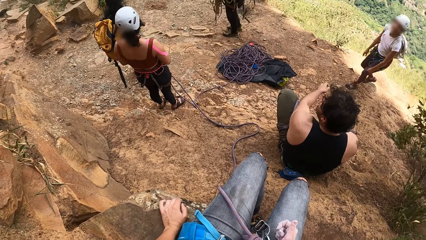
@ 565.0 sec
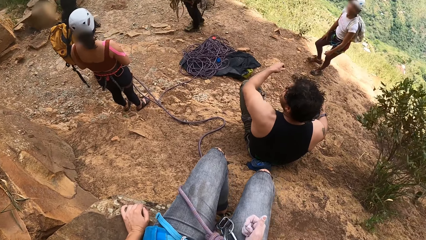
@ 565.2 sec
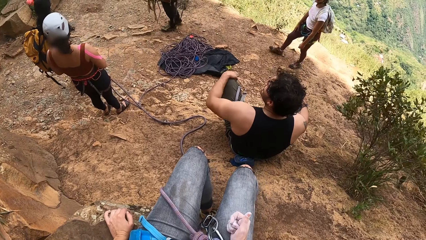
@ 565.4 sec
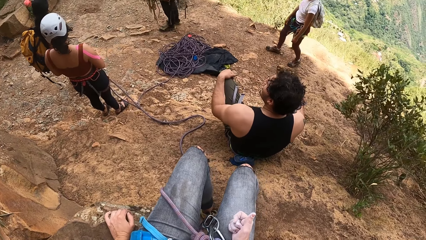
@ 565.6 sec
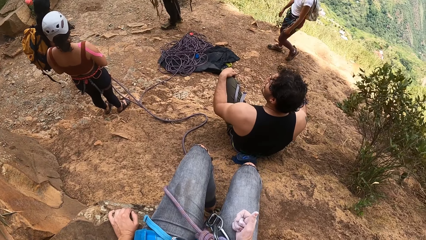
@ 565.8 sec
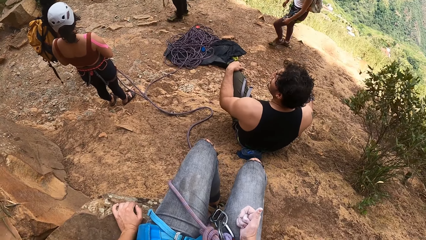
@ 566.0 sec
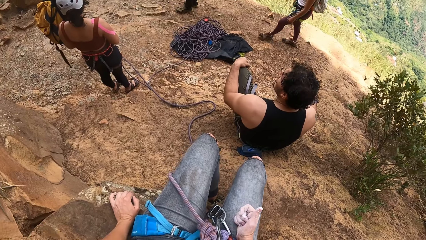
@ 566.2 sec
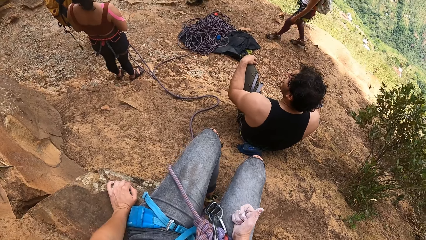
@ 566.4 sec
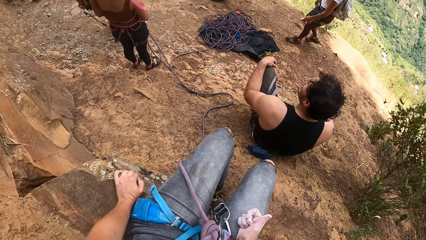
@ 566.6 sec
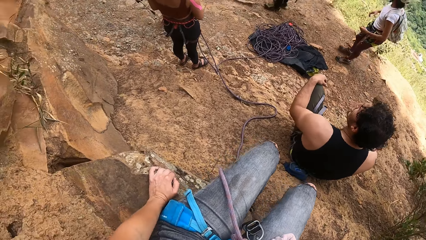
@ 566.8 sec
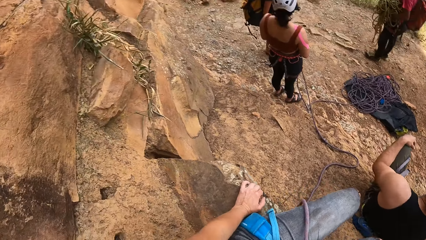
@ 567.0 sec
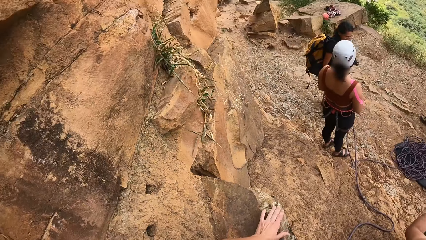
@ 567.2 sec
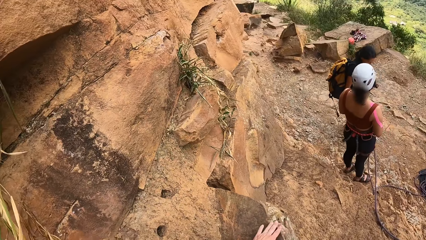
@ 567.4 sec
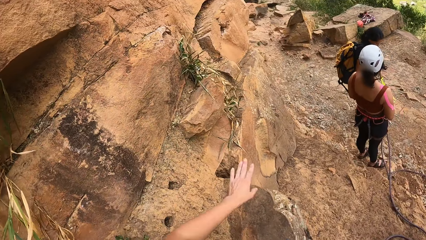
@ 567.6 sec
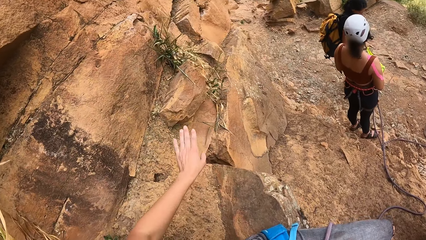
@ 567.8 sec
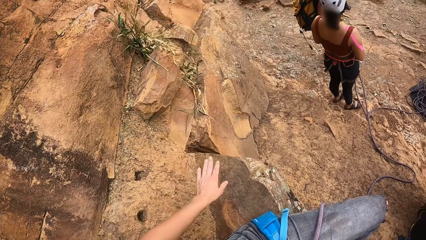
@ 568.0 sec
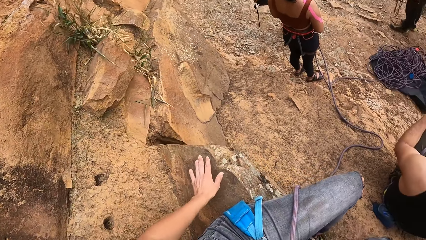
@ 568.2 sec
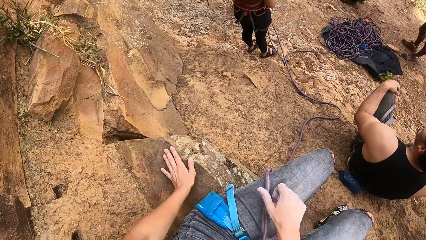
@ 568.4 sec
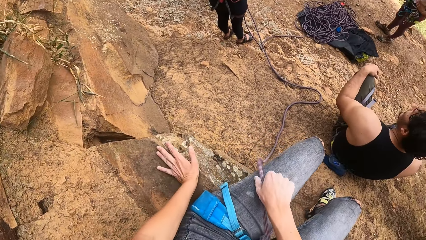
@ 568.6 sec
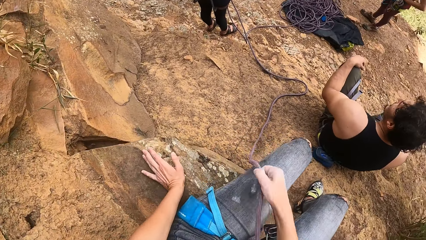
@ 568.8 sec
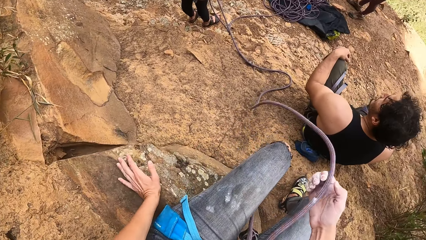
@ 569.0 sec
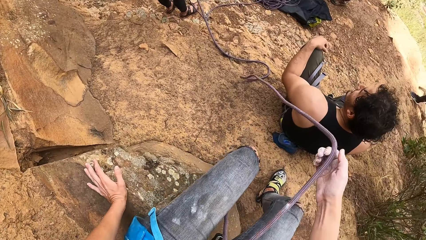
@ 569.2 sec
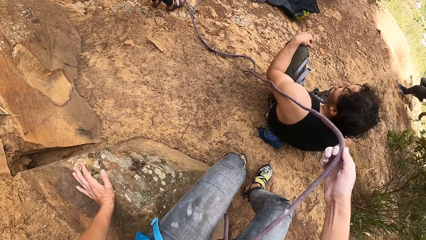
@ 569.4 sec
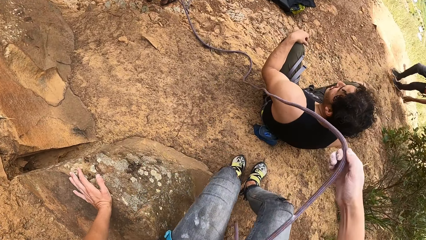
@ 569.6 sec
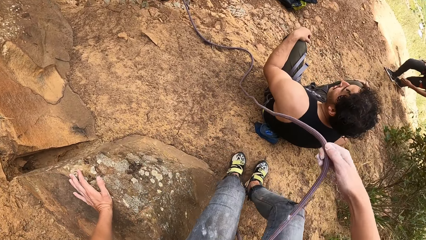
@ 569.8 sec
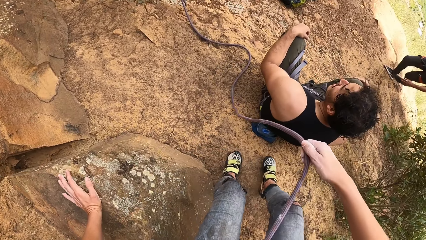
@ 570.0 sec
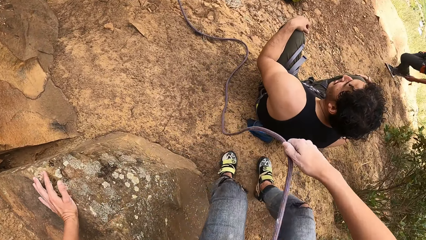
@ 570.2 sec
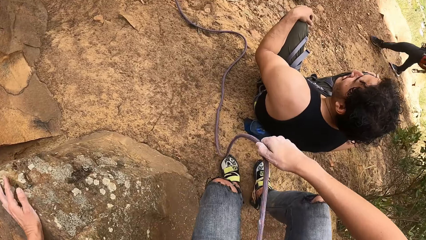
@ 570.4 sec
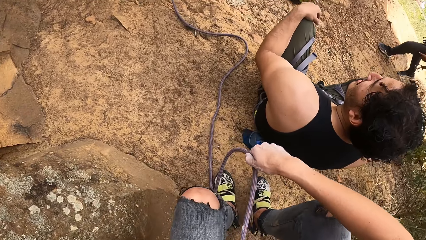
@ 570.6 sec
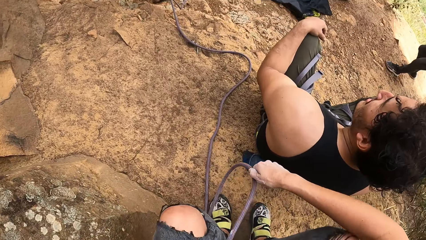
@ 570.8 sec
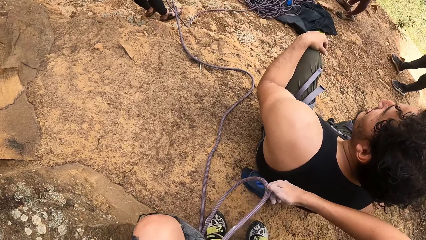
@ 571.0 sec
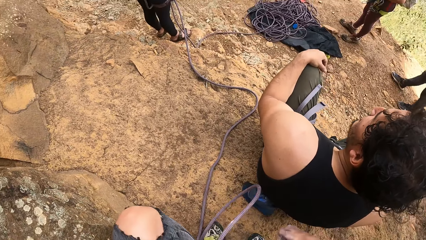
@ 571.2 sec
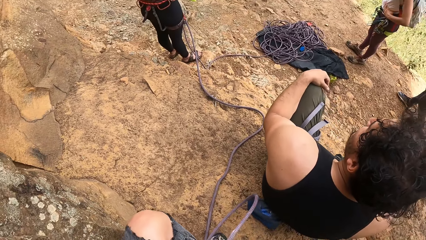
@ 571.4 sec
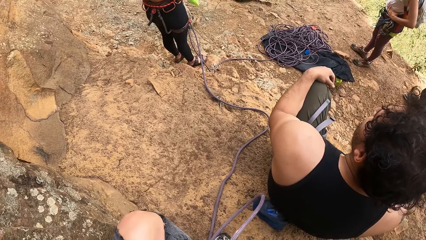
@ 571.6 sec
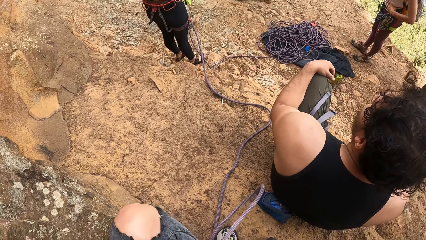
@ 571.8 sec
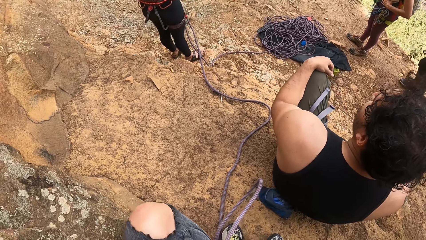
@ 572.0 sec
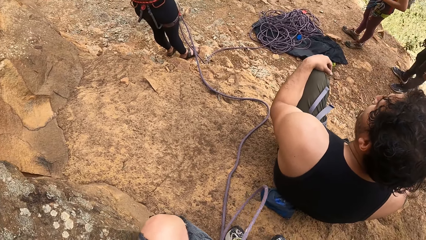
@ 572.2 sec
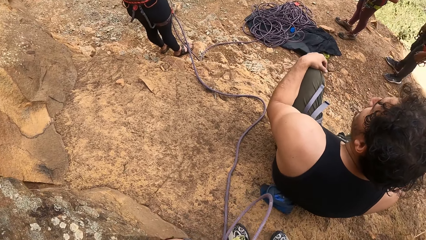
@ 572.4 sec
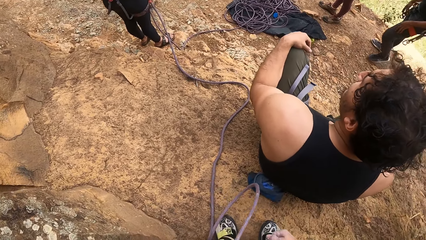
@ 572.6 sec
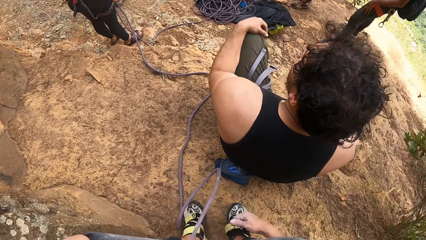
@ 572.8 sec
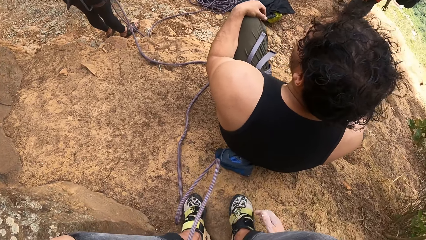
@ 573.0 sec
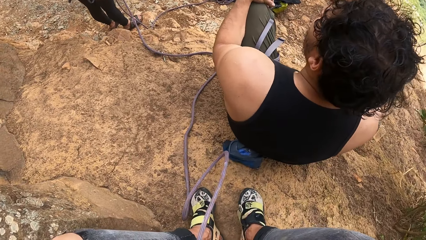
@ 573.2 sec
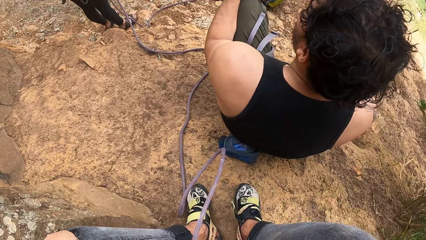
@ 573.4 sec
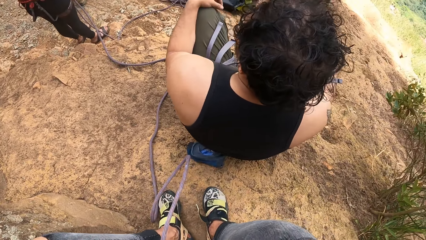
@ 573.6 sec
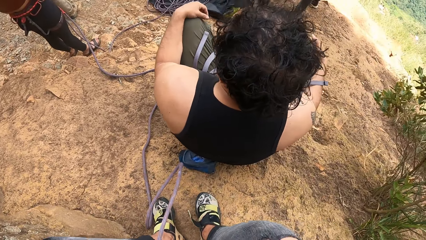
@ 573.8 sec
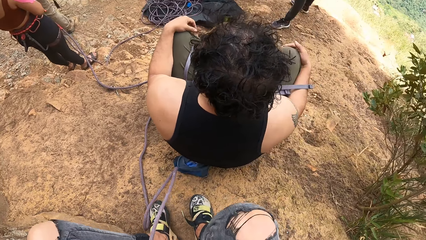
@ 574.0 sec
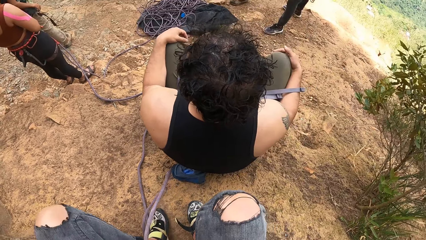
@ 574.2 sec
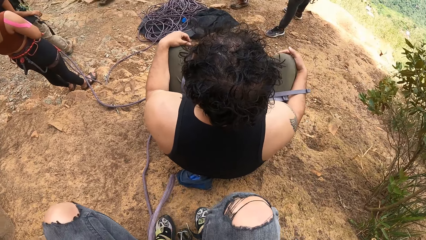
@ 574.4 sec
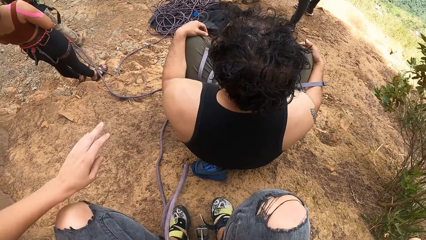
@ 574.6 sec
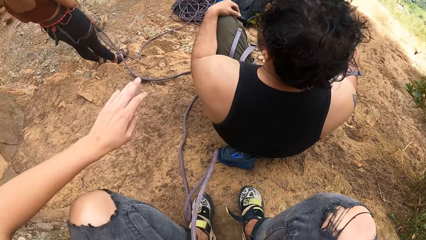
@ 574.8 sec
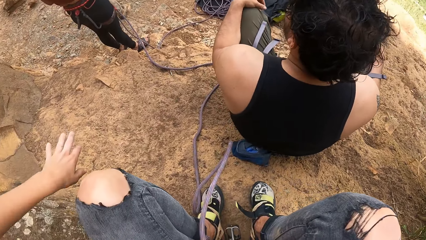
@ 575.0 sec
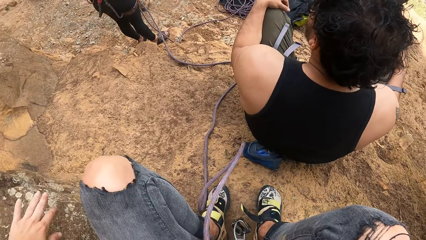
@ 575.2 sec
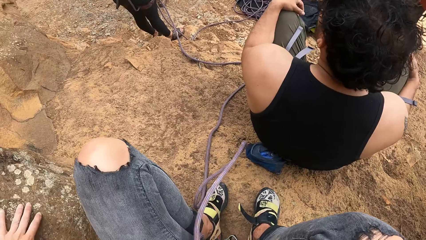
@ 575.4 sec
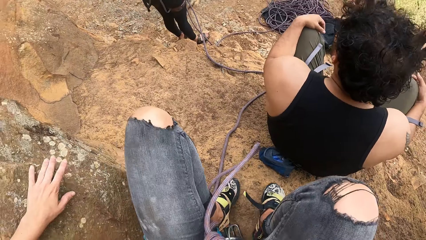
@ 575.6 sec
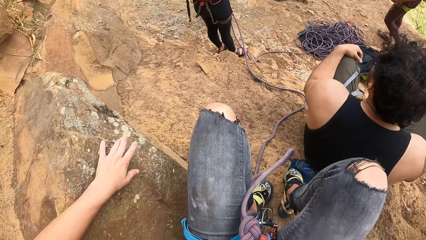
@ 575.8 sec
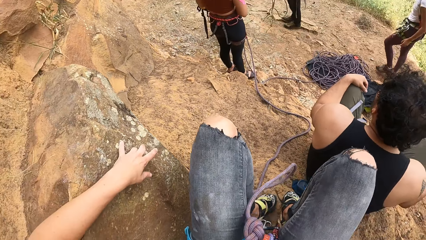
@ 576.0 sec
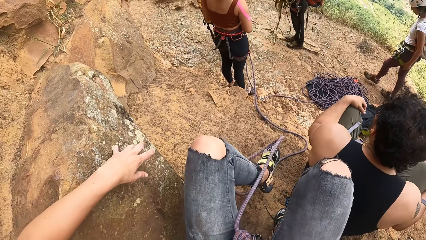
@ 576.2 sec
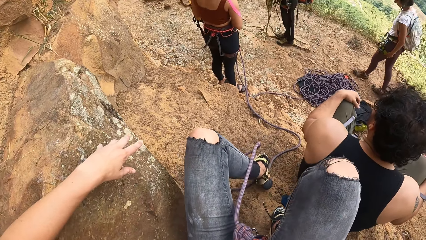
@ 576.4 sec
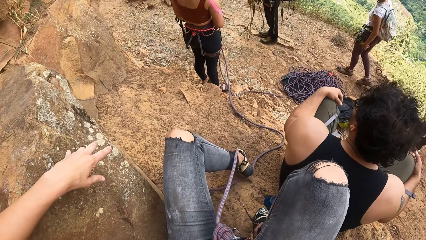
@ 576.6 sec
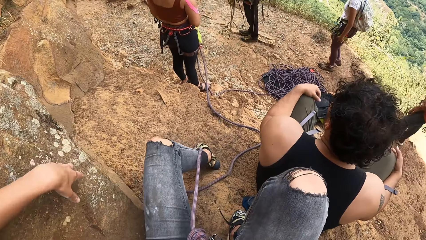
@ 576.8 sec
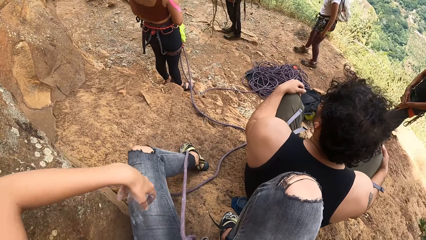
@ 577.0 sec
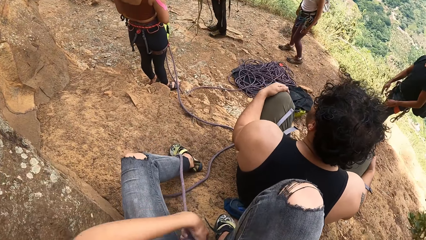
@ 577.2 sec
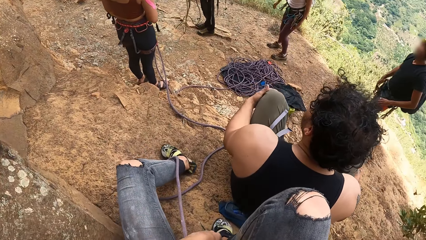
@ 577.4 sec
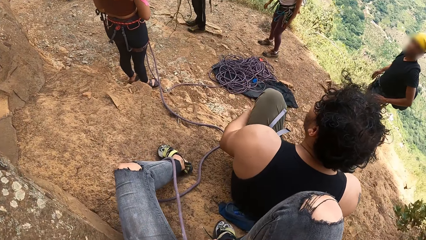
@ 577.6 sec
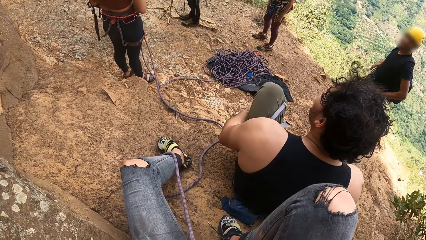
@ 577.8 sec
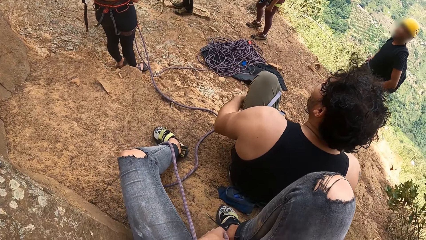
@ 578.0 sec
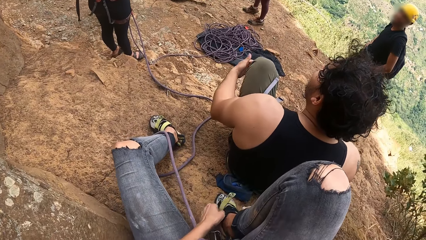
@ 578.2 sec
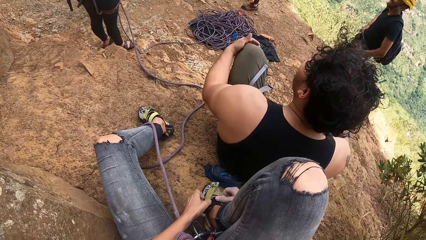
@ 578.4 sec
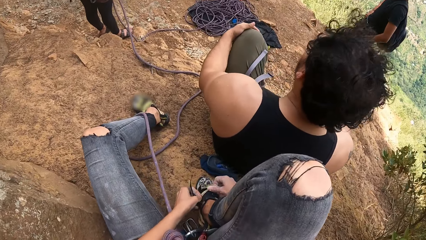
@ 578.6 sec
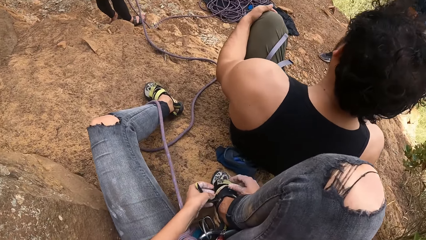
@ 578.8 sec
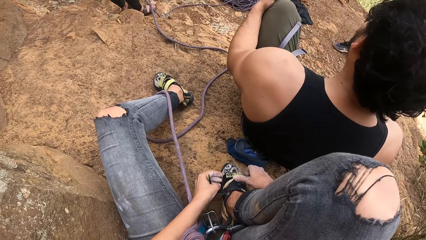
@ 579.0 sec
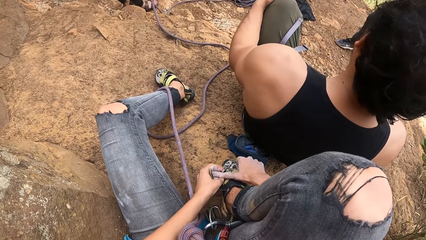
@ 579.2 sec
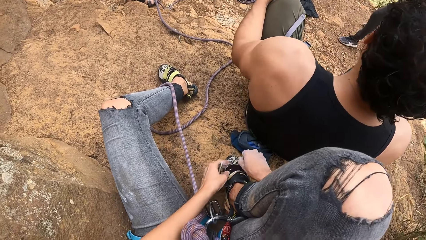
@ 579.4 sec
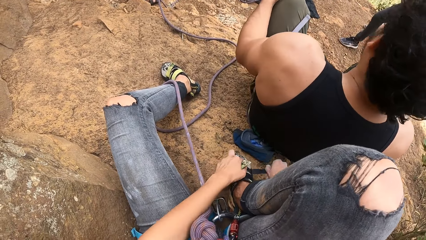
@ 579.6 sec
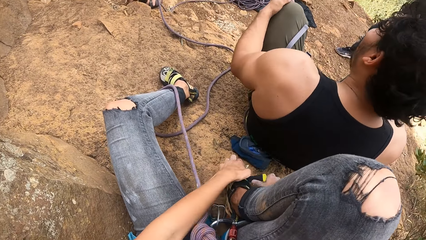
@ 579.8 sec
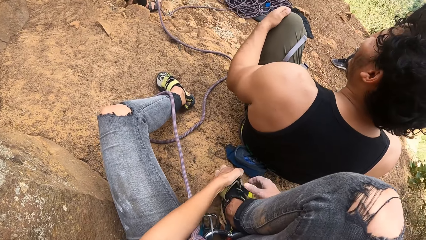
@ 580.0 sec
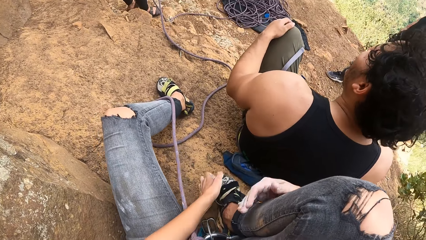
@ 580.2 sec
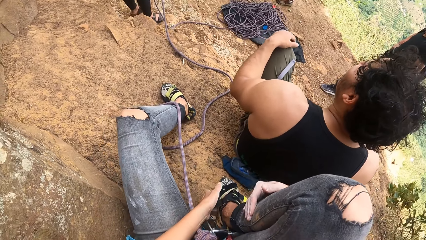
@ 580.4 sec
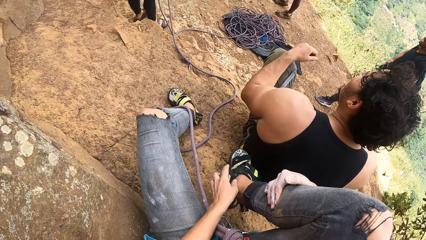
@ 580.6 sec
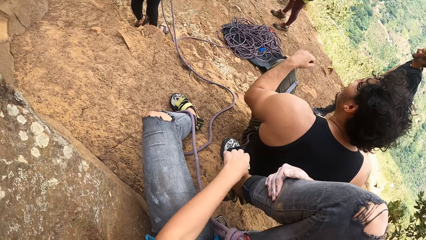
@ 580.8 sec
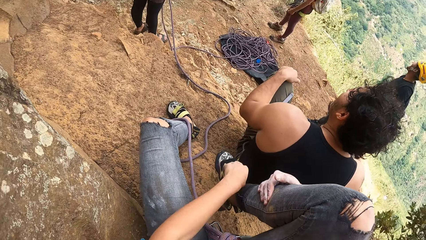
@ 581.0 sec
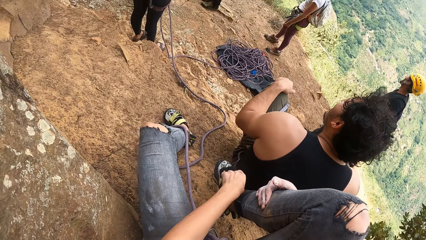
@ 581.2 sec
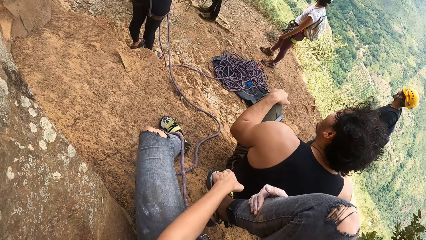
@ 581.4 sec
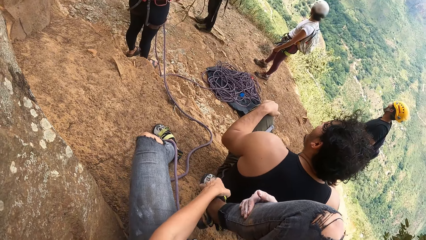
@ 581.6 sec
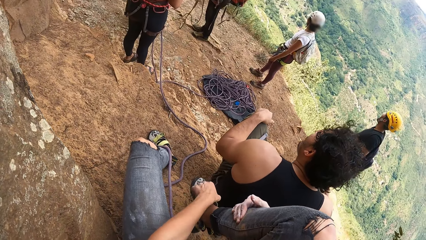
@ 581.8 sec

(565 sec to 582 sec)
The camera wearer looks around. A man stares at a lady. The camera wearer places a hand on the rock. She picks up a rope with her right hand. She moves. She sits on the ground. She opens her shoe strap.
